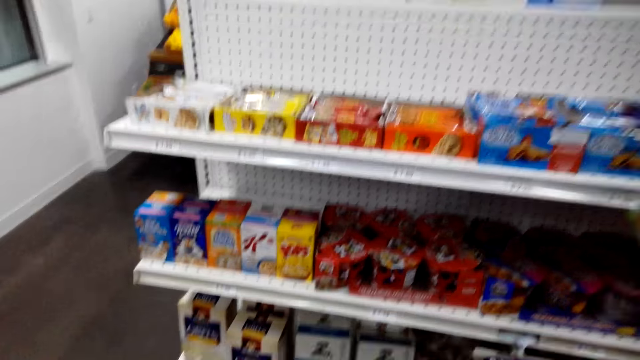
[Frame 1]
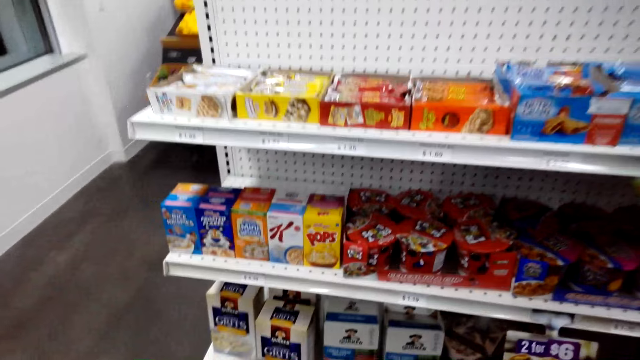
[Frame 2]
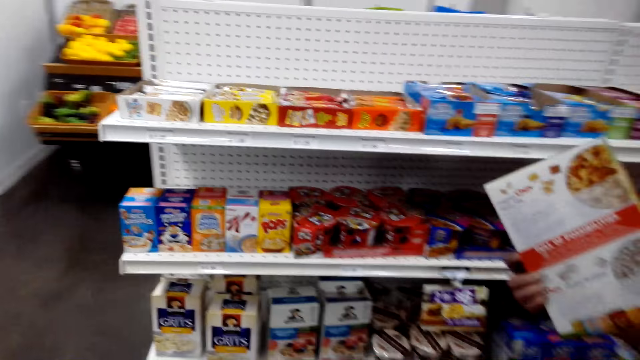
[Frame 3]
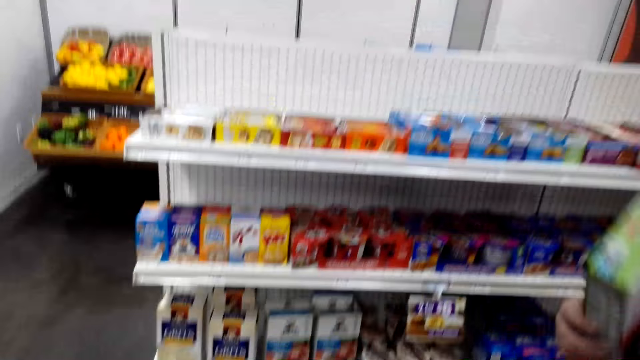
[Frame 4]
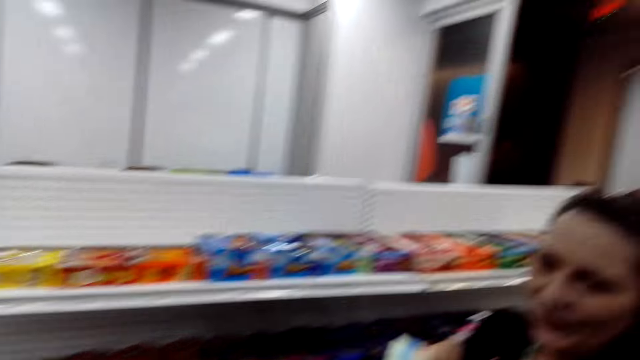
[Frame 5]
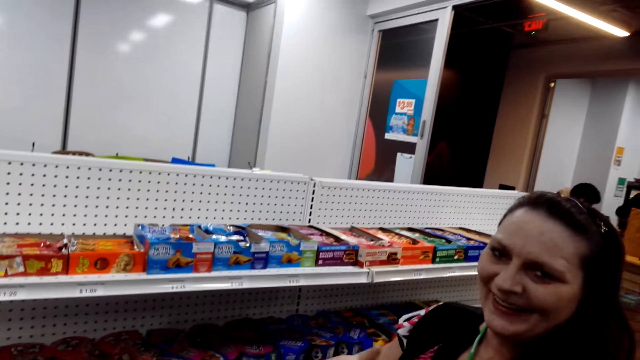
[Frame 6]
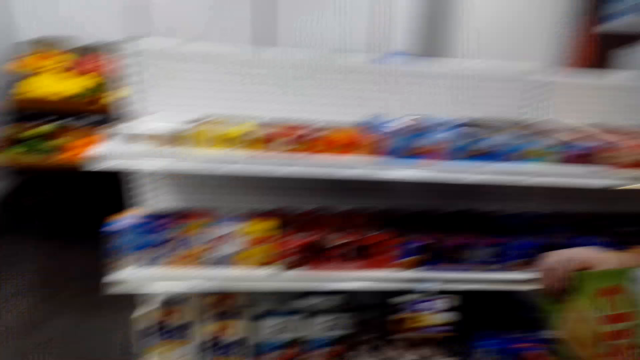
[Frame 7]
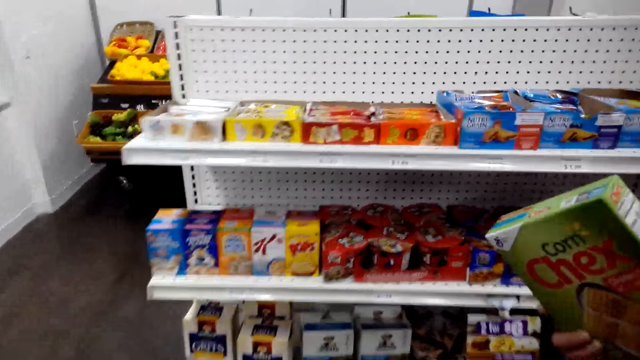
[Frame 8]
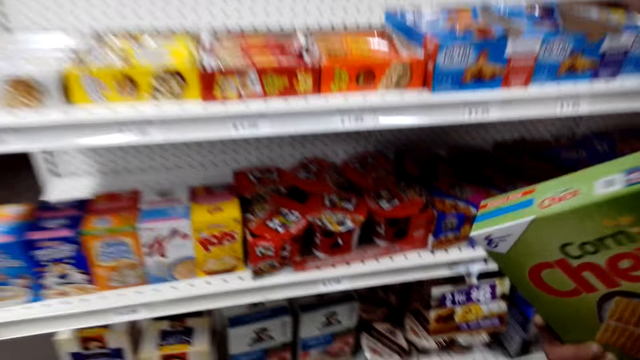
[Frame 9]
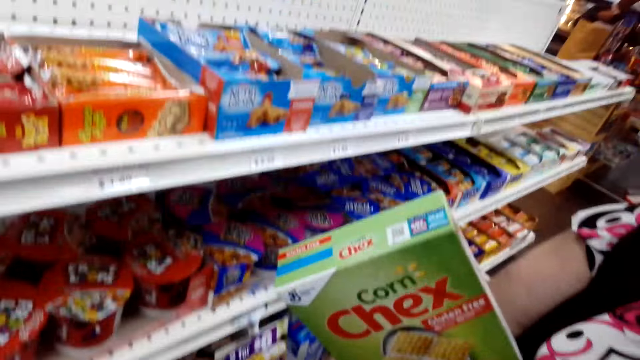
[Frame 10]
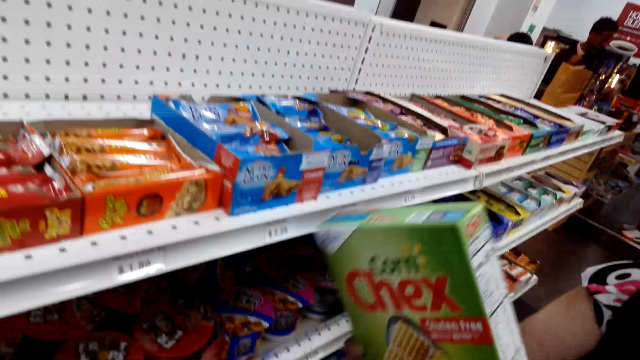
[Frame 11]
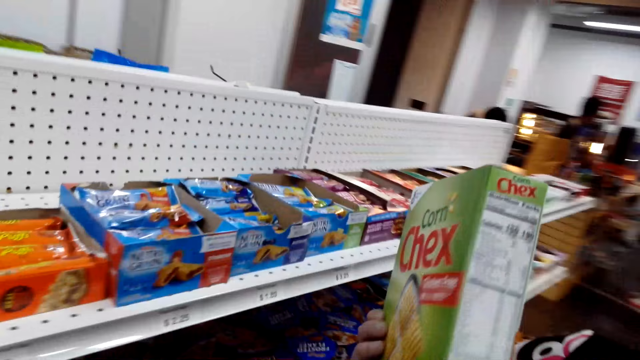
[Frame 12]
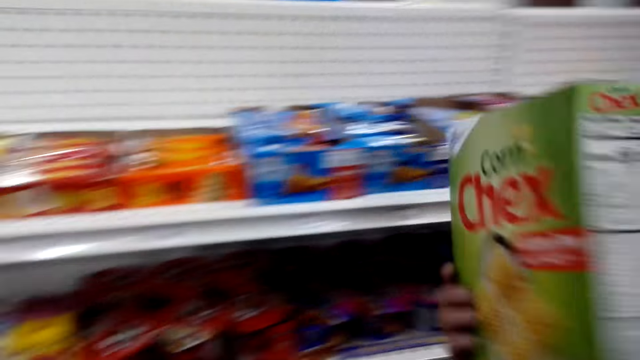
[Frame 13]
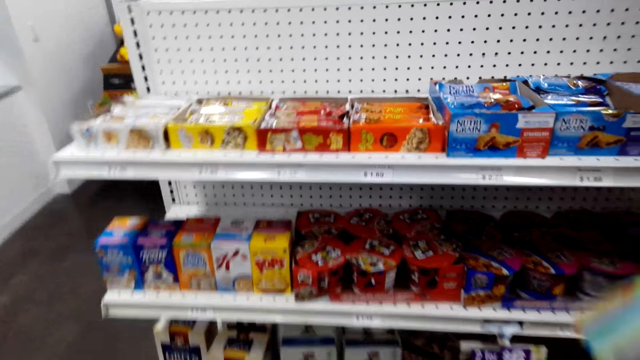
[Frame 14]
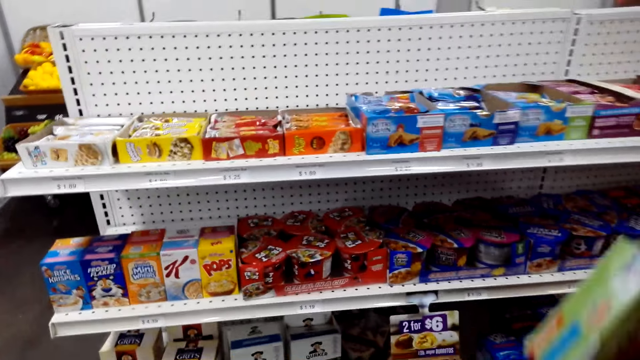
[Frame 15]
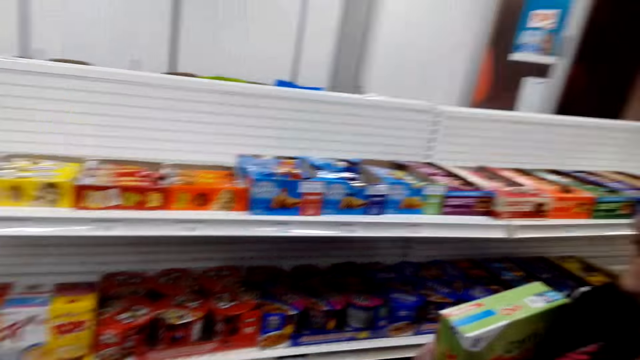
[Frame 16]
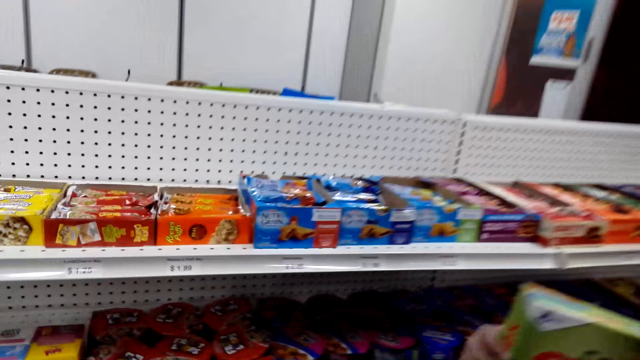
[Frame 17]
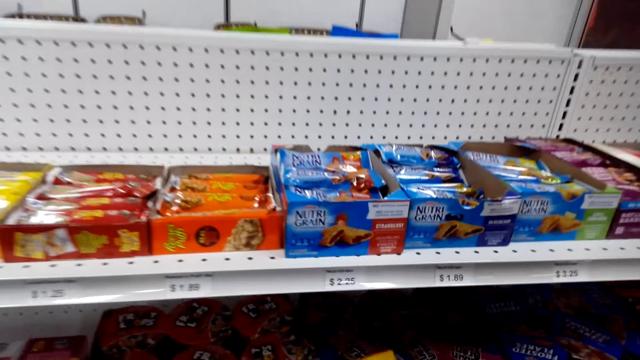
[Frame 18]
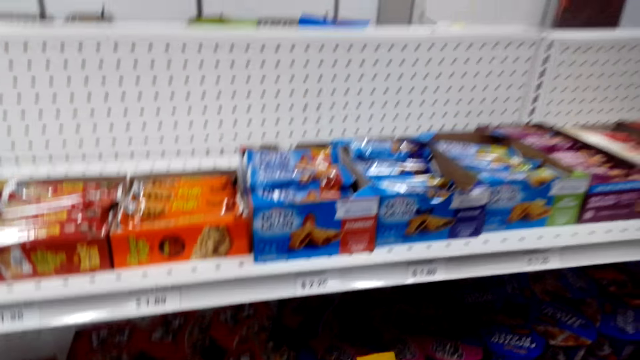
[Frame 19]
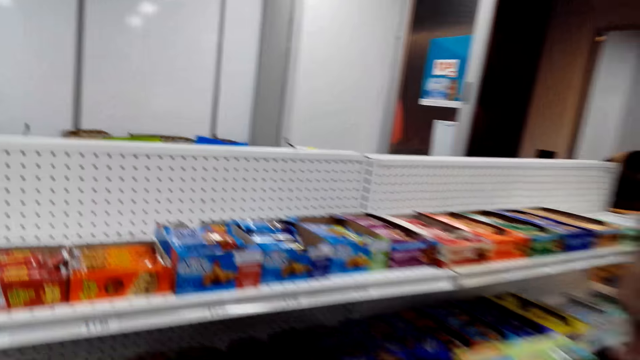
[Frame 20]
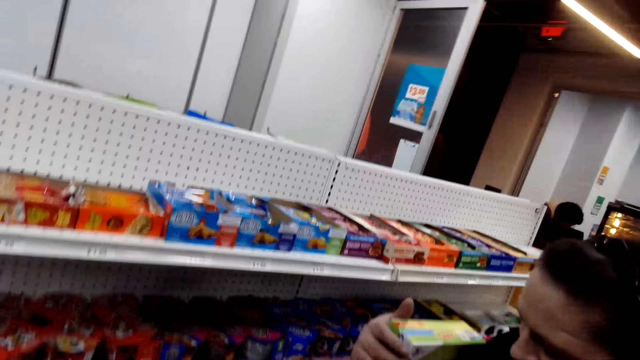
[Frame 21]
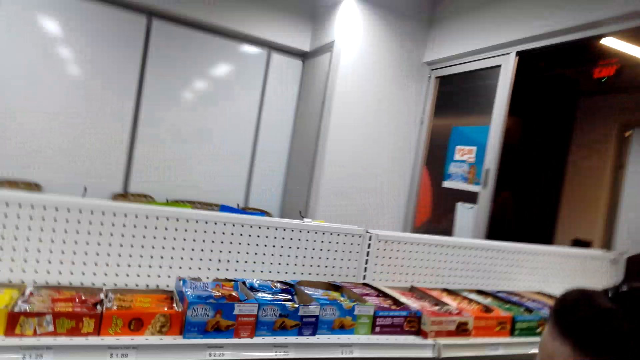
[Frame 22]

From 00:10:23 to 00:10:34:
The camera wearer talks to the man. The woman puts the box on the shelf.

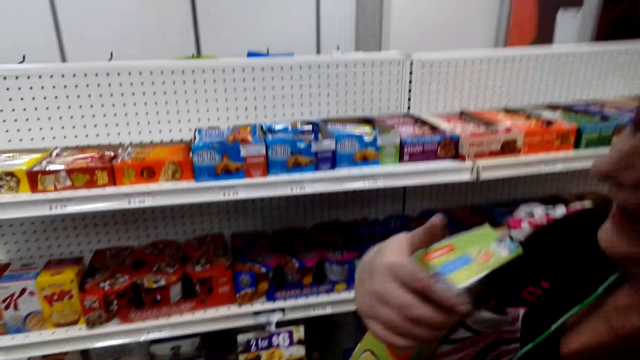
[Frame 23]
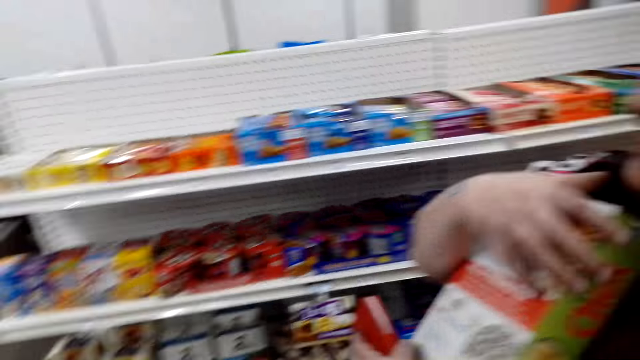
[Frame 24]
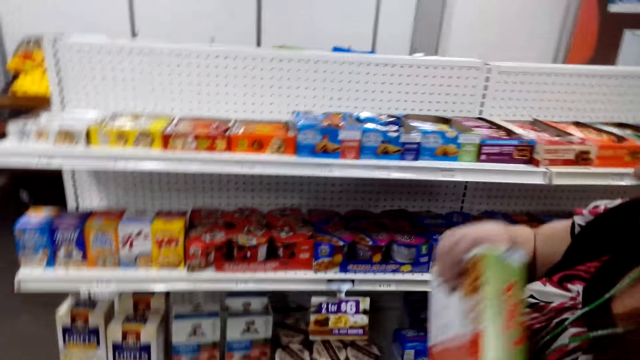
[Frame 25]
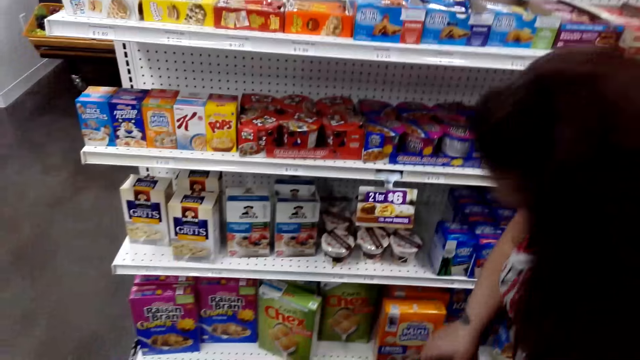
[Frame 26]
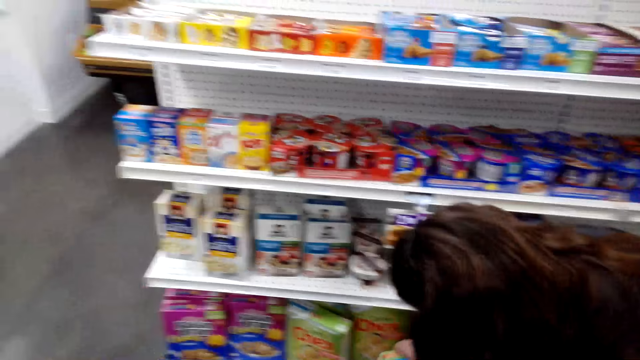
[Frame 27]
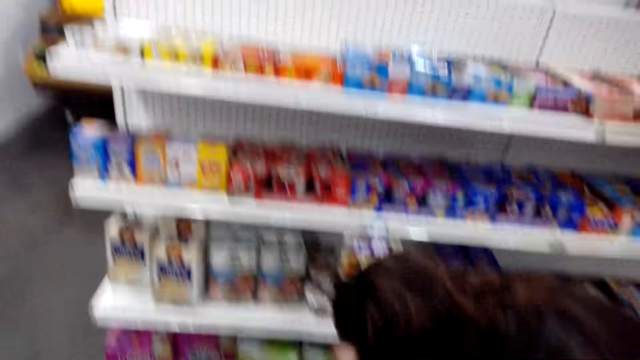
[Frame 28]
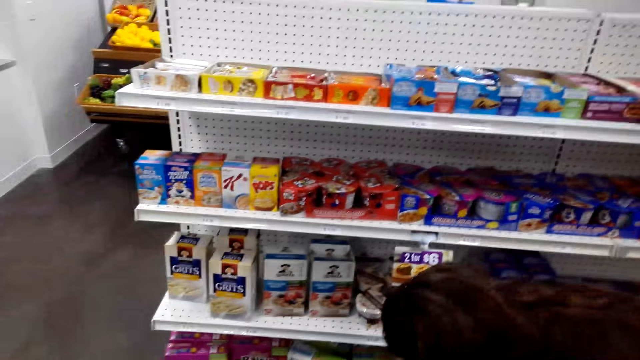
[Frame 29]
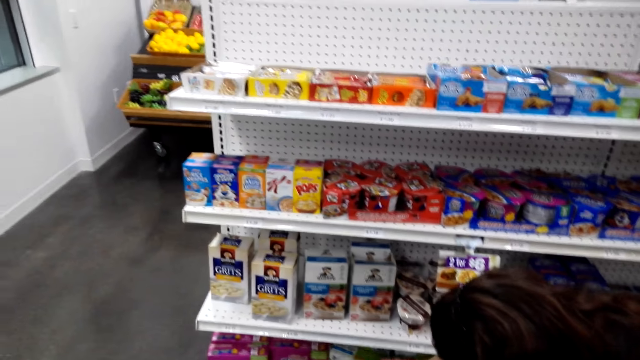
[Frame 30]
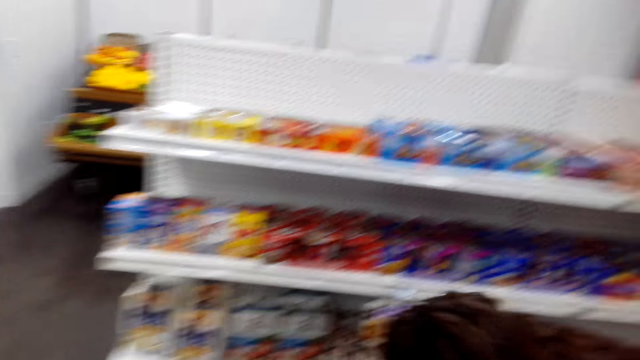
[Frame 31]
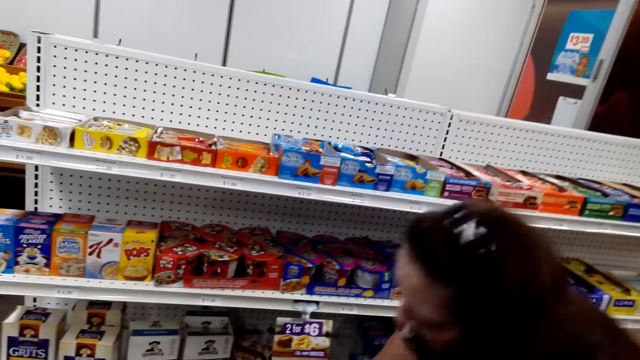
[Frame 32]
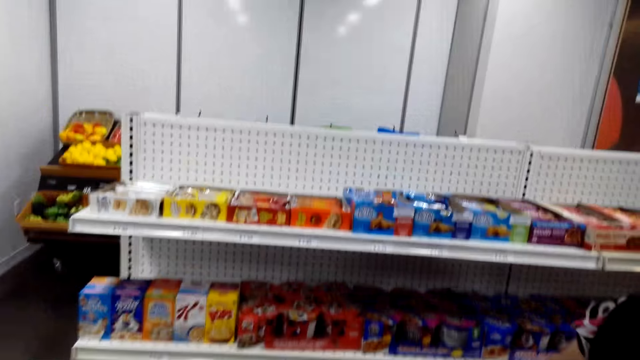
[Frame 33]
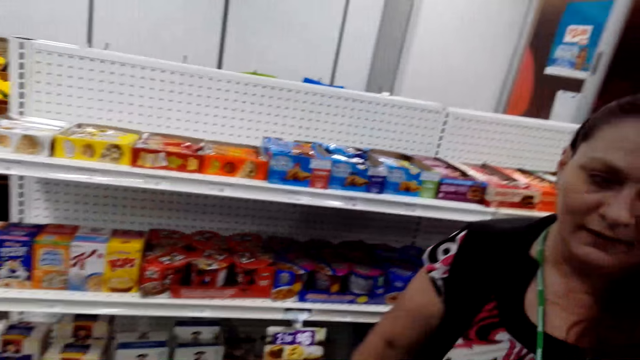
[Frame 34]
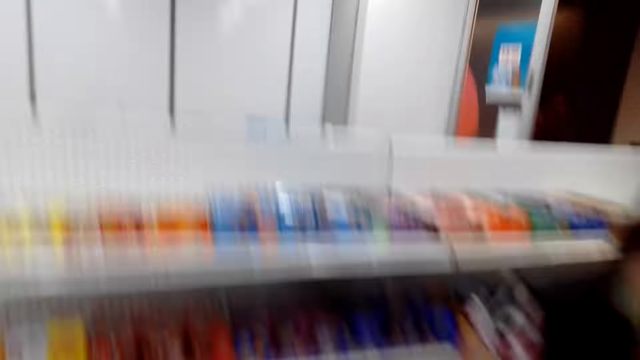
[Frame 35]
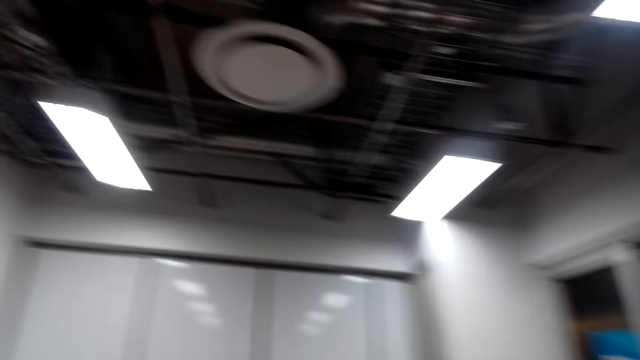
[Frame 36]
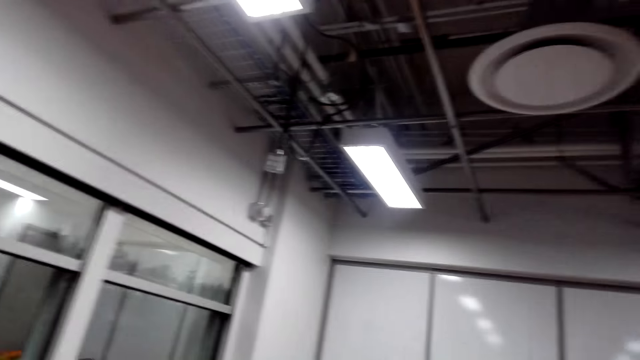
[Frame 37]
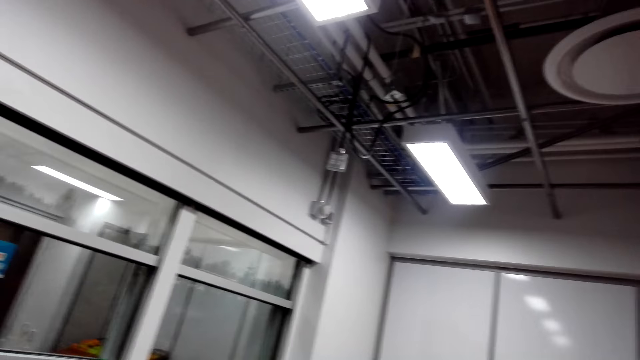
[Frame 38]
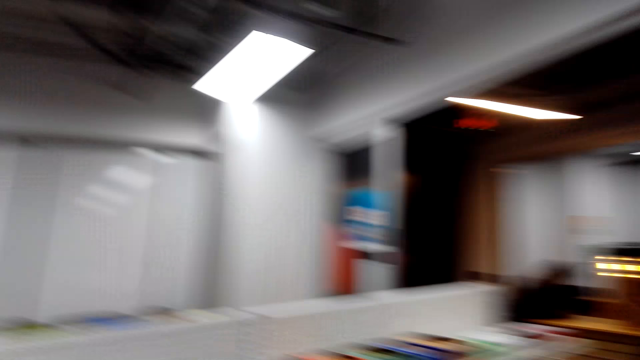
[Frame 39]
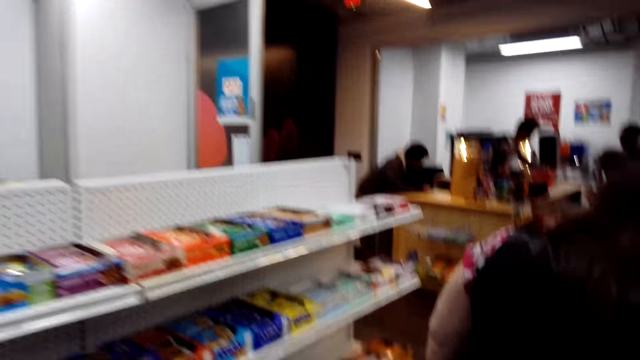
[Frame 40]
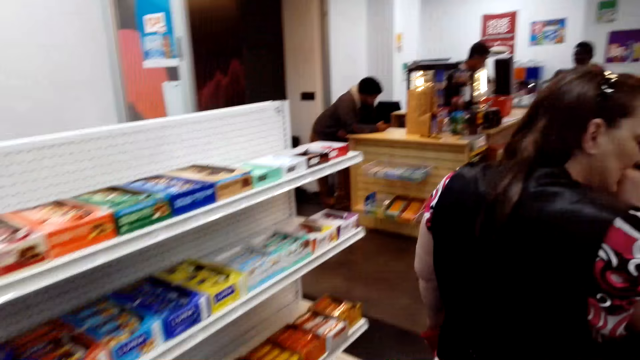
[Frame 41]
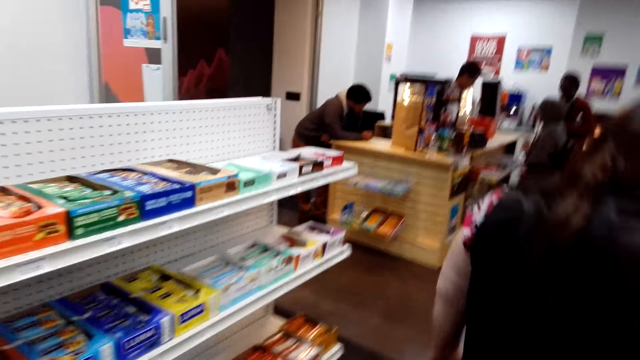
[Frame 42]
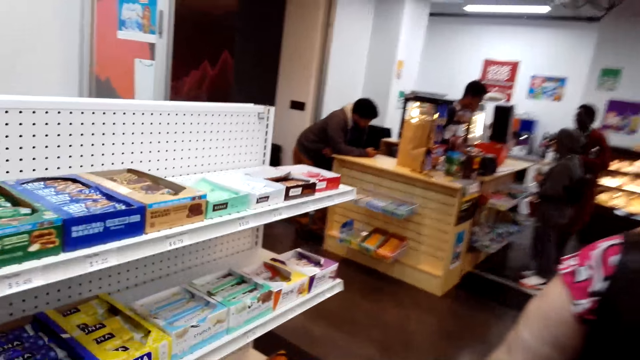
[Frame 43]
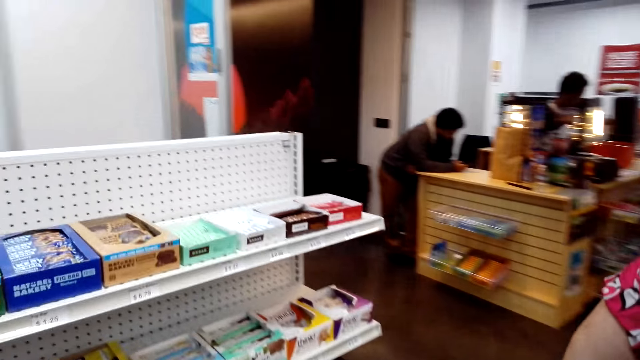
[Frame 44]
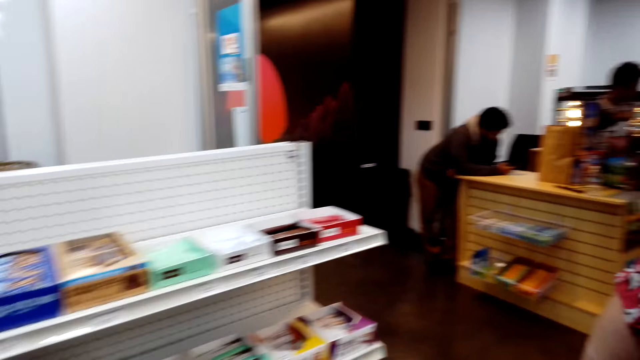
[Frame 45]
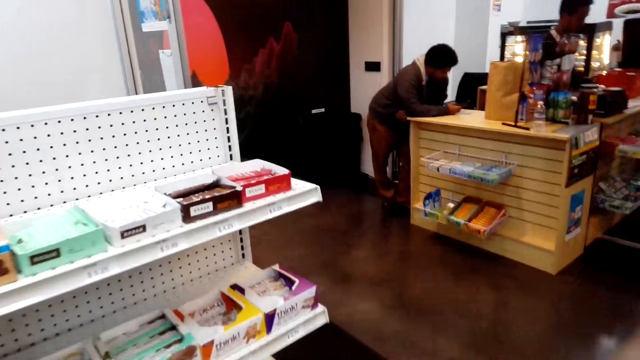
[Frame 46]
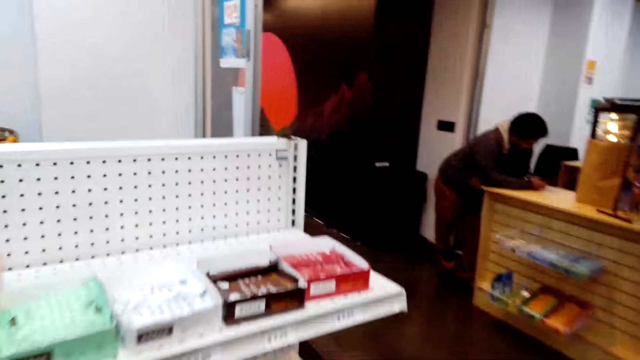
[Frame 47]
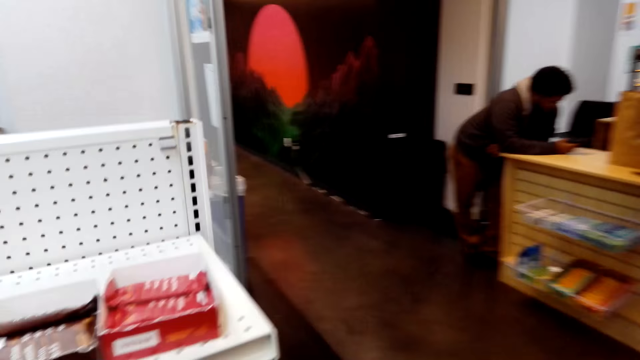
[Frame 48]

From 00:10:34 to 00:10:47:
The woman puts the box package on the shelf. The camera wearer moves his head. He walks around and walks to the next shelf.
